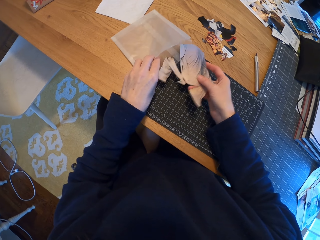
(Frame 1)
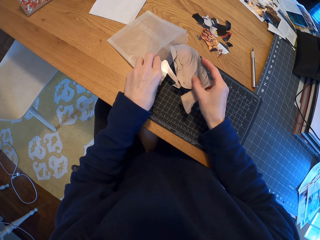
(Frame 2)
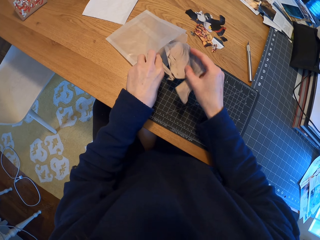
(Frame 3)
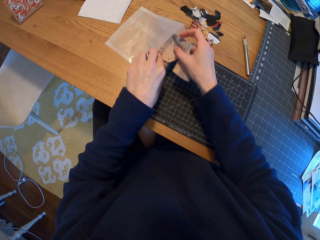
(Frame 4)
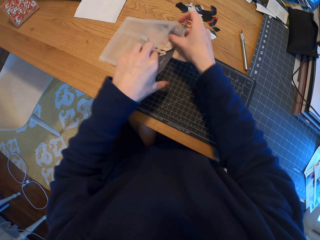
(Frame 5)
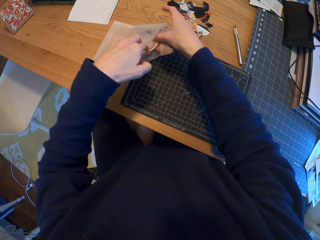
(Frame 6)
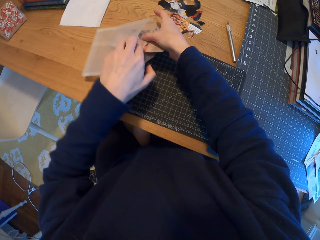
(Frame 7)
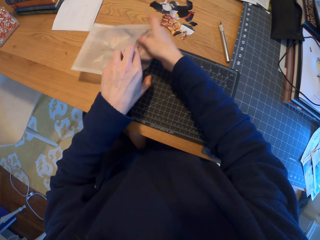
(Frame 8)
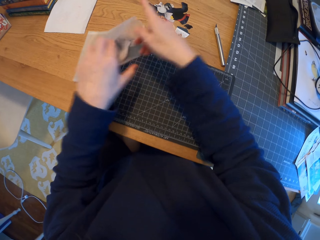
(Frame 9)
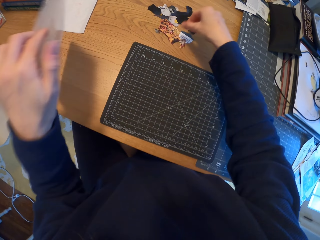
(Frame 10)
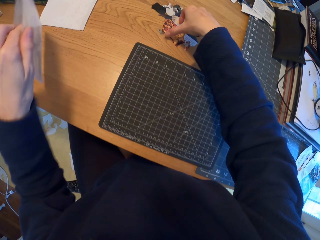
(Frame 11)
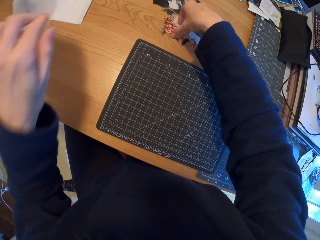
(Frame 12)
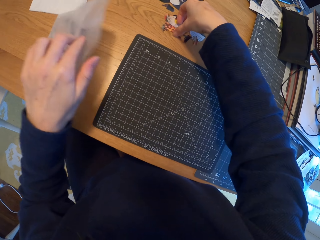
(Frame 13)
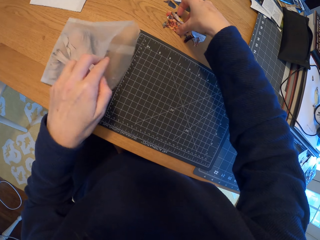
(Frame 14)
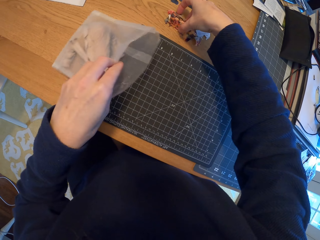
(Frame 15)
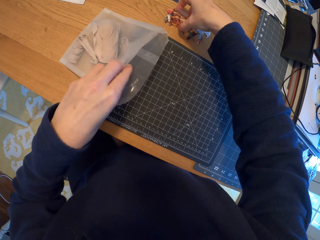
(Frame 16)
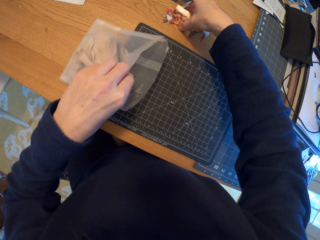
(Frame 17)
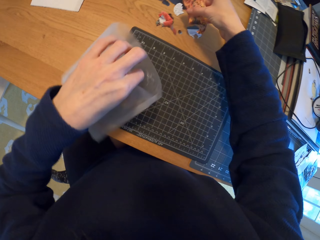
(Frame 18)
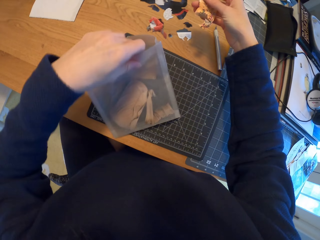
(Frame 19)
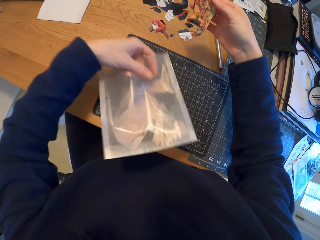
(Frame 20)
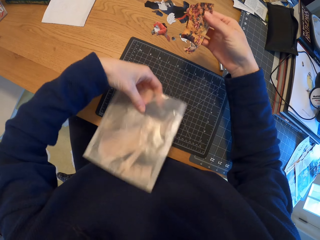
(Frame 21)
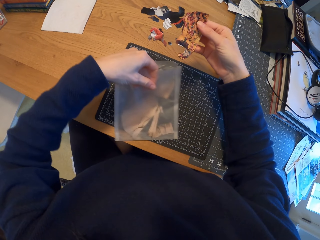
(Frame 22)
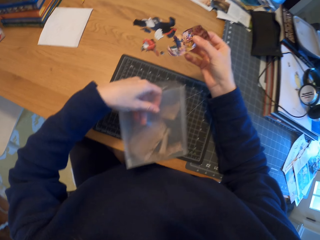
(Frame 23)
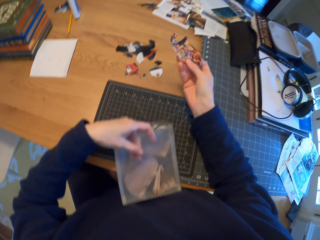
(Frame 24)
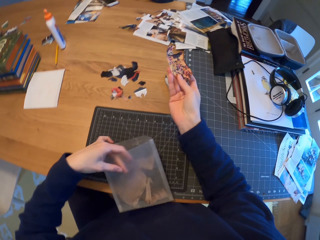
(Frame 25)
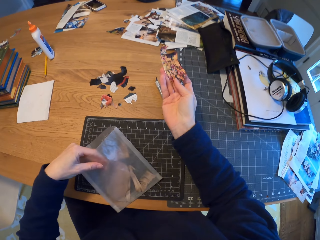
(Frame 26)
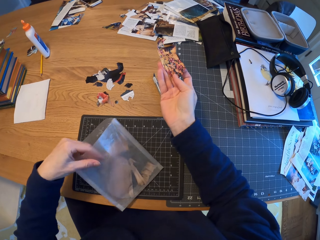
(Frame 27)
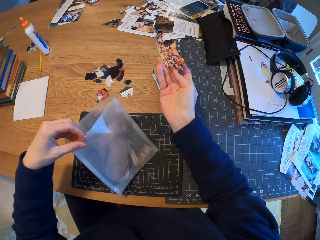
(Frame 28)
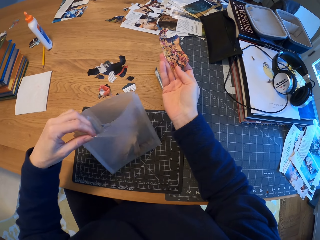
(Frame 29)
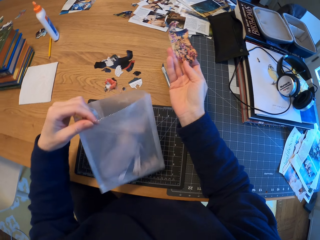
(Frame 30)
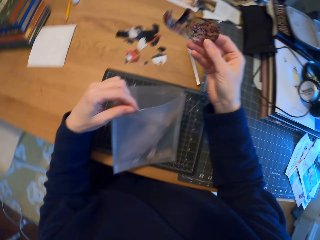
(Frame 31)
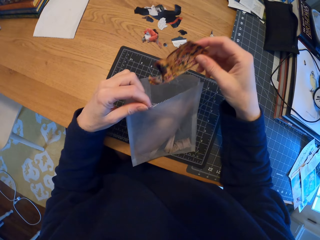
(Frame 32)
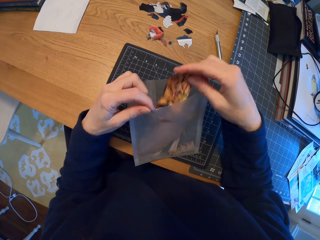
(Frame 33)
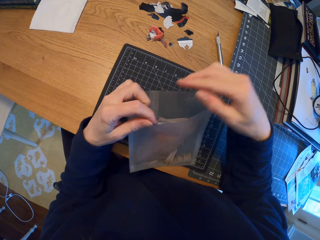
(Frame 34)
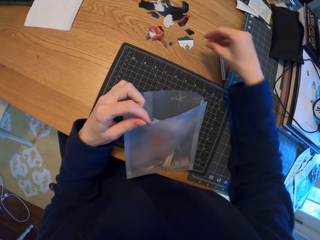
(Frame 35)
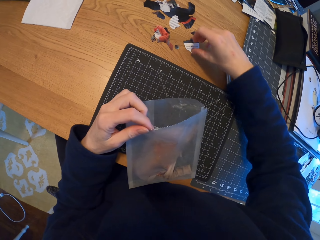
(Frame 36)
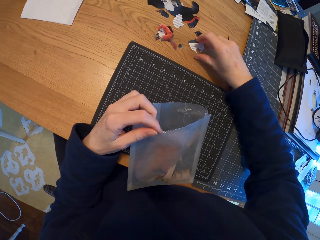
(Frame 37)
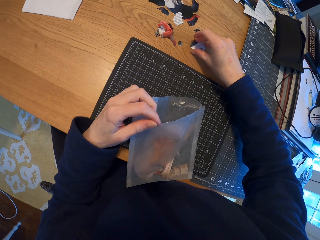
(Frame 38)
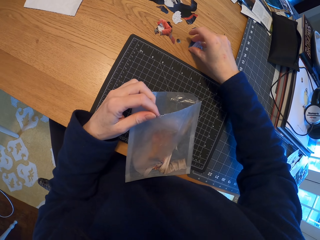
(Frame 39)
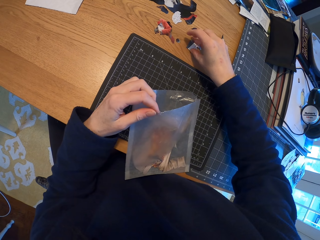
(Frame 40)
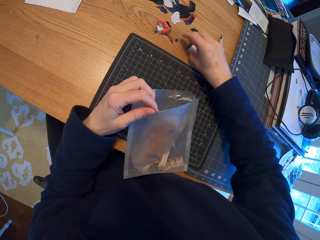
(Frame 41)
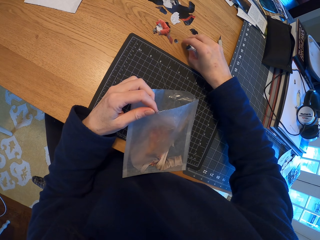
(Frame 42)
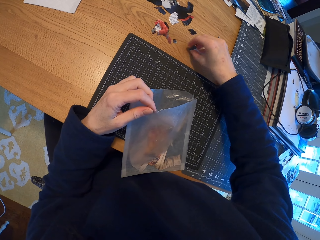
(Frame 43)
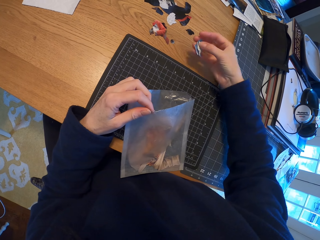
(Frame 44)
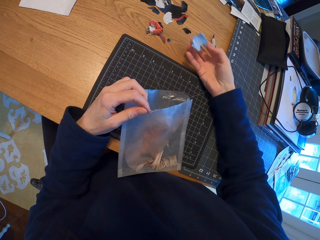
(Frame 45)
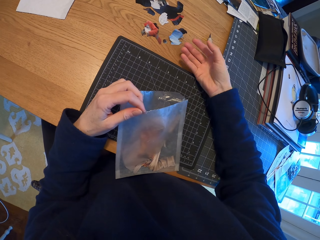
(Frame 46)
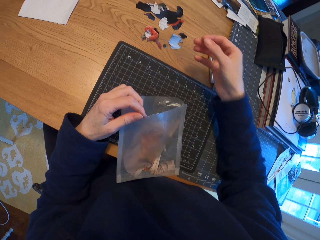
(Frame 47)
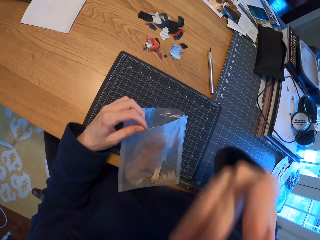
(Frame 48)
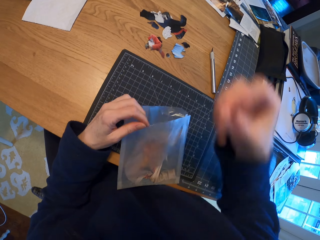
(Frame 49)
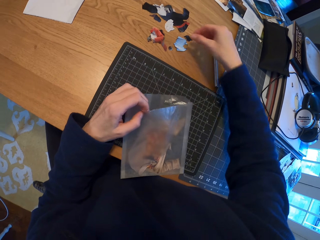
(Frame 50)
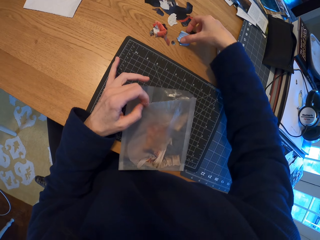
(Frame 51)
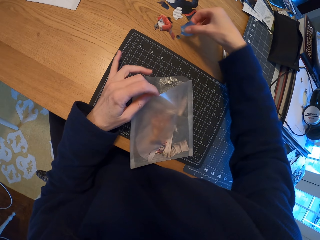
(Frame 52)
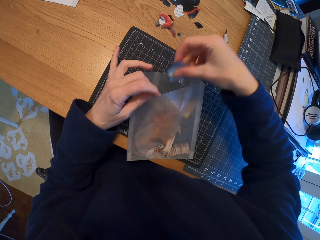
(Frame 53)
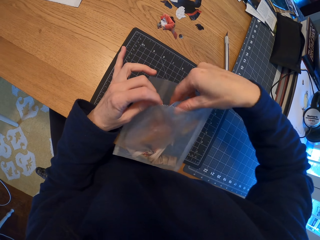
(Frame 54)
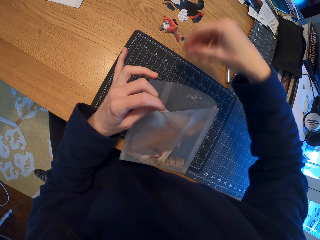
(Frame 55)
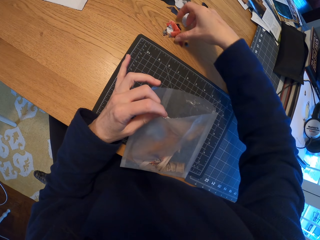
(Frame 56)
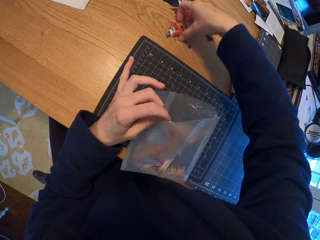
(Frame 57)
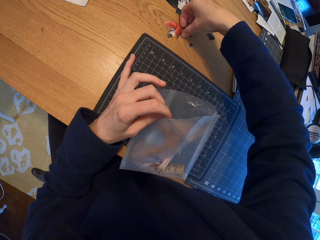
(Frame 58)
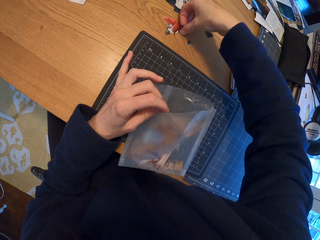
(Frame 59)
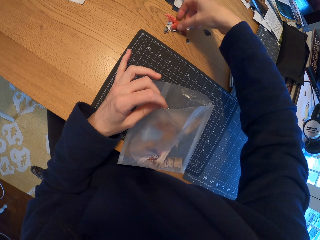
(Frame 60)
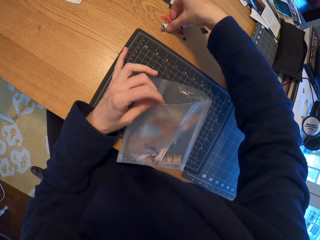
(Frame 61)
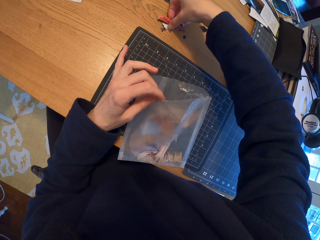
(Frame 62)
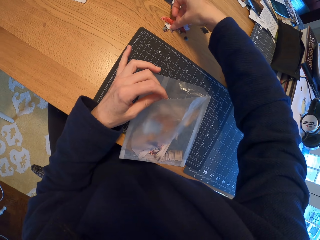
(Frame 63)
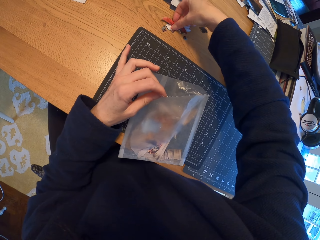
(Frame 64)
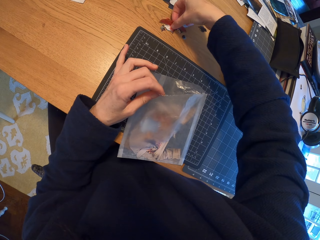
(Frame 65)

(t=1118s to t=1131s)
The camera wearer puts the picture in the zip bag. They shake the plastic paper. They pick up a piece of paper. They stare at the piece of paper. They put the piece of paper in the plastic paper. They pick up a piece of paper. They lick the finger. They pick up a piece of paper. They put the piece of paper in the plastic paper. They pick up pieces of paper.

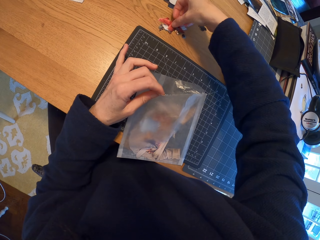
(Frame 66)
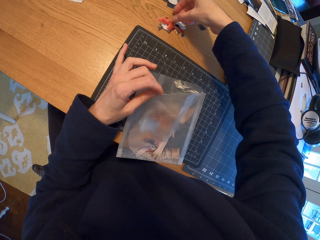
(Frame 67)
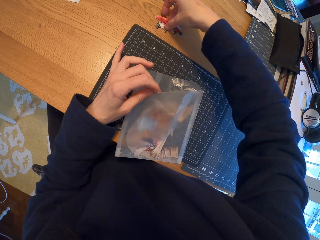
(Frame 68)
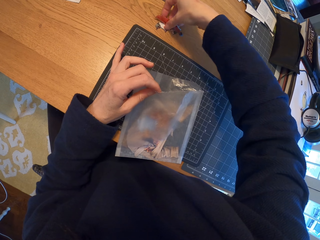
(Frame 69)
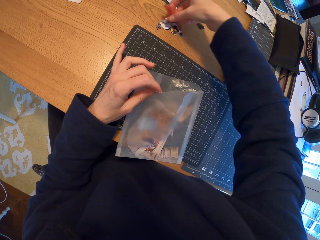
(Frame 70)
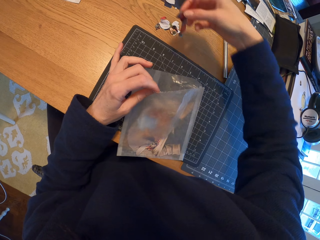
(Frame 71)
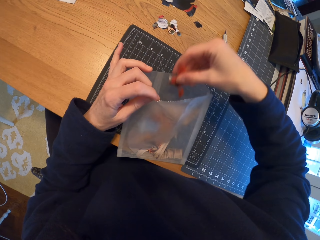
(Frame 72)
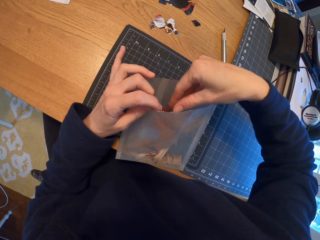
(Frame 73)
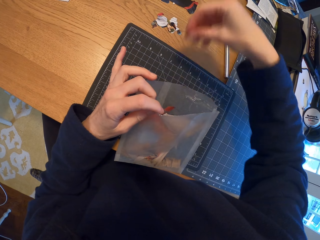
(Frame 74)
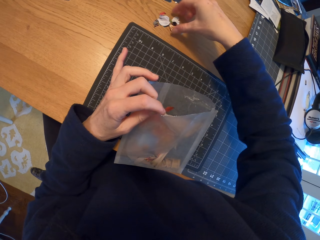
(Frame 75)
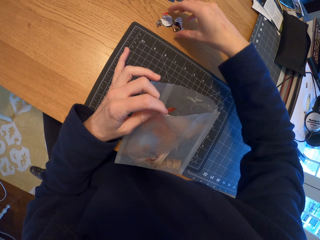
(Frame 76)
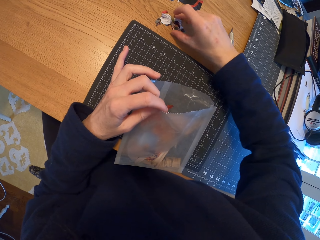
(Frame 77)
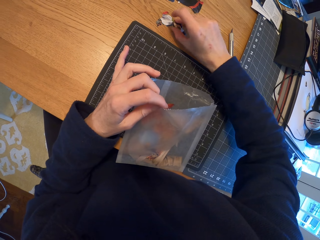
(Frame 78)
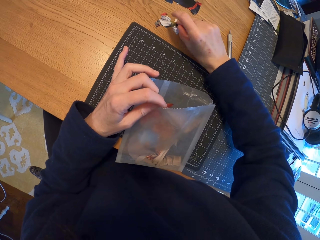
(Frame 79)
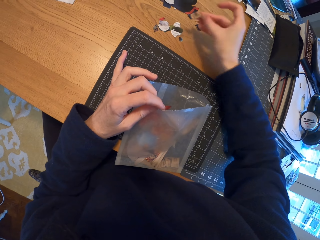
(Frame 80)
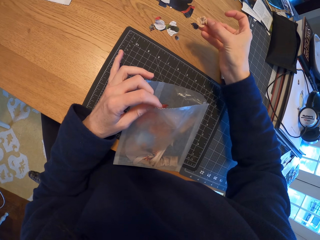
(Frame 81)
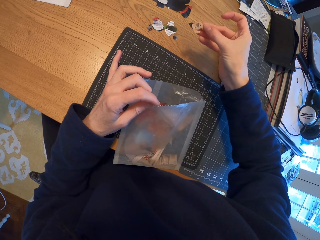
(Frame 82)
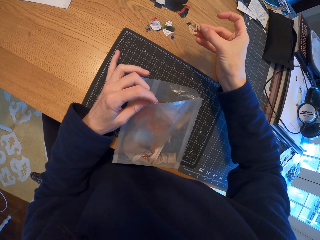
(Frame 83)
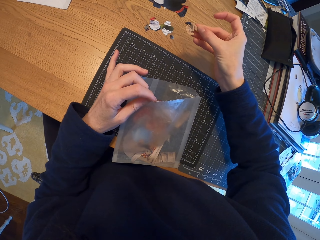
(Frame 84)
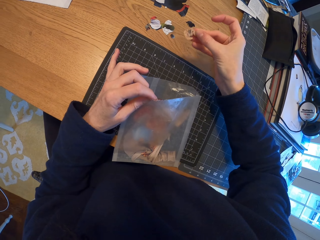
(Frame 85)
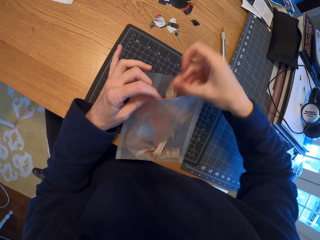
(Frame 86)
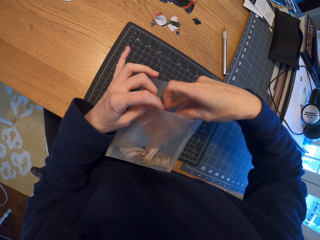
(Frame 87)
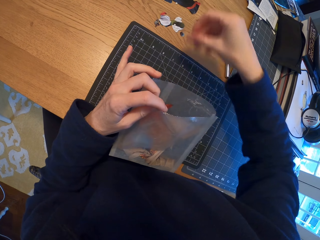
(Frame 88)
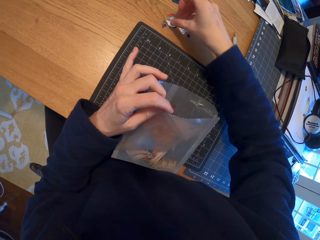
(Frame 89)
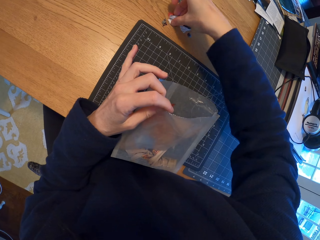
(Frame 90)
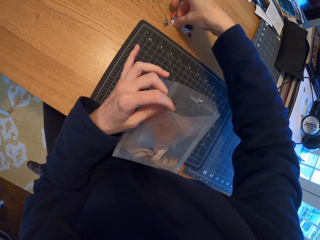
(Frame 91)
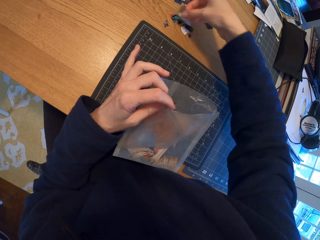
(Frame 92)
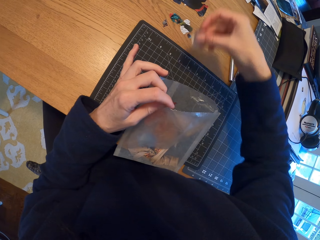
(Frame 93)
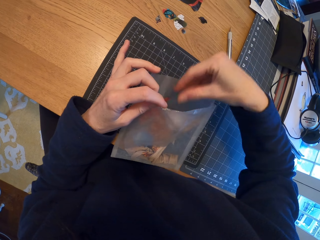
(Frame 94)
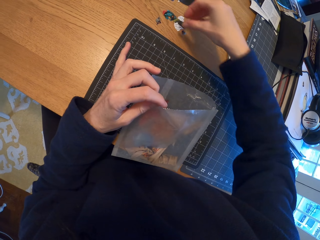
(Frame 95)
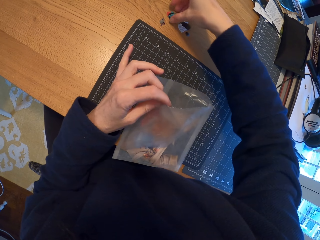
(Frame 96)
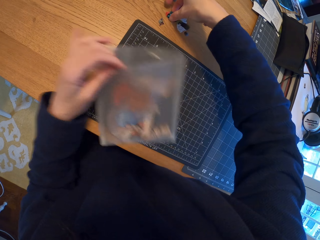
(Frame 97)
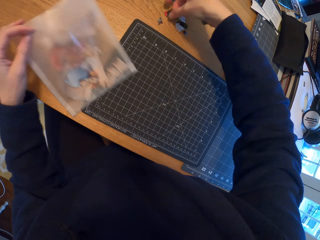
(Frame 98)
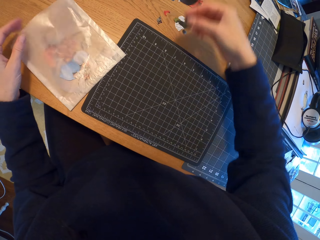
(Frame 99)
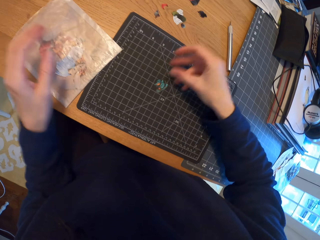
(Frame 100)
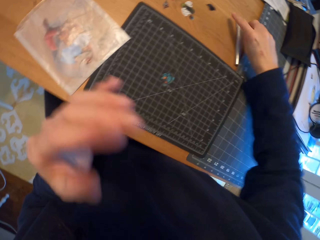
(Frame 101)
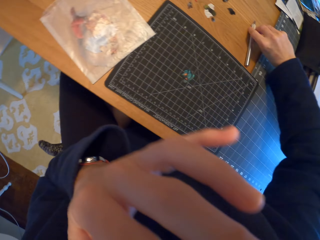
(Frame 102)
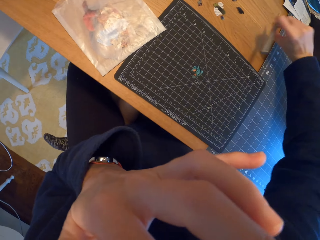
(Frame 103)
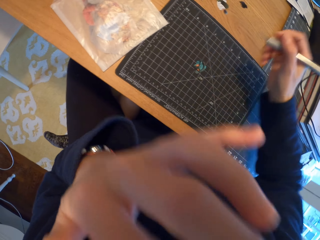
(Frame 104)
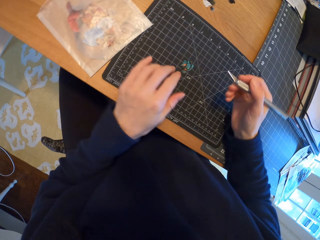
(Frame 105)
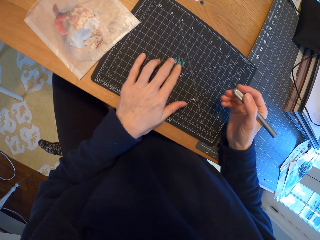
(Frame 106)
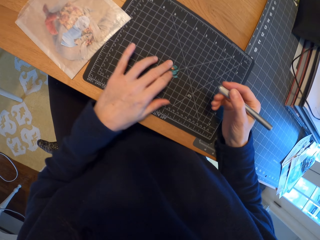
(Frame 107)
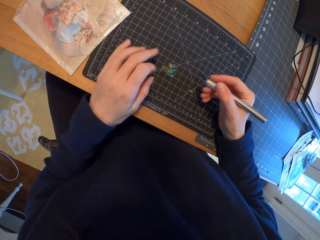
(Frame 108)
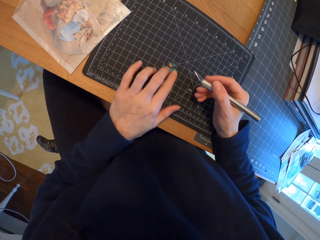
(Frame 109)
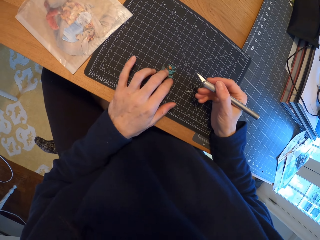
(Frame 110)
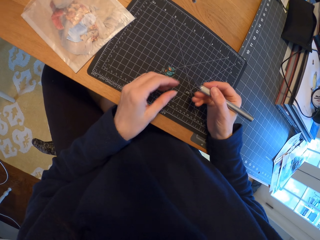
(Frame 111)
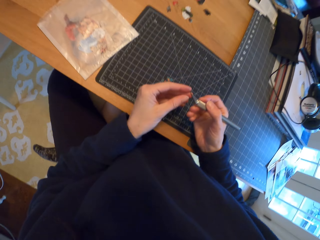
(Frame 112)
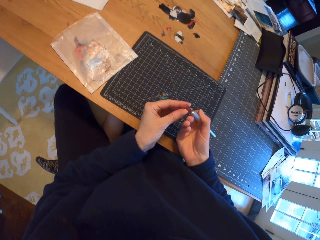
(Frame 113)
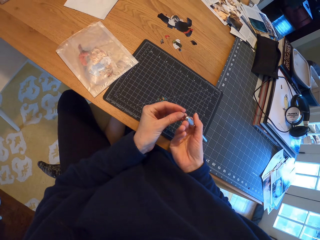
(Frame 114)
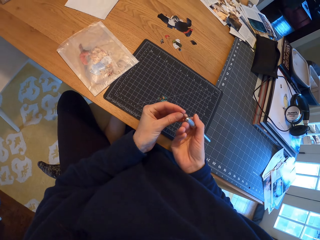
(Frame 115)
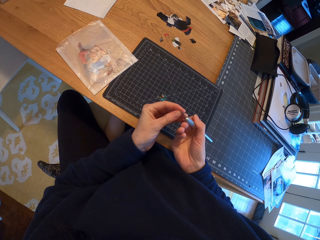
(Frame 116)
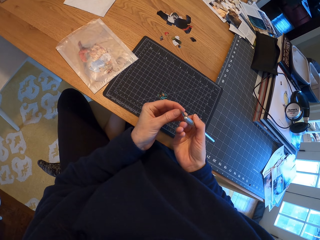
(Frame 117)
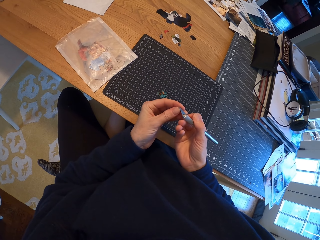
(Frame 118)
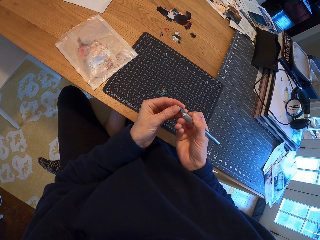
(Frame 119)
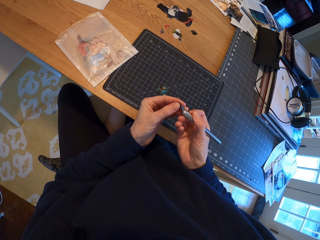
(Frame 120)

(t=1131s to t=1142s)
The camera wearer puts the pieces of paper in the plastic paper. They pick up a piece of paper. They stare at the piece of paper. They put the piece of paper in the plastic paper. They pick up a piece of paper. They put the piece of paper in the plastic paper. They pick up a piece of paper. They place the plastic paper on the table. They place the piece of paper on the cutting mat. They pick up the pen cutter from the table. They lick the fingers. They rotate the piece of paper on the cutting mat. They touch the piece of paper. They wipe the pen cutter blade.
